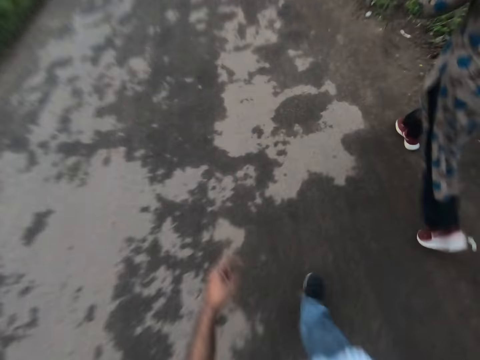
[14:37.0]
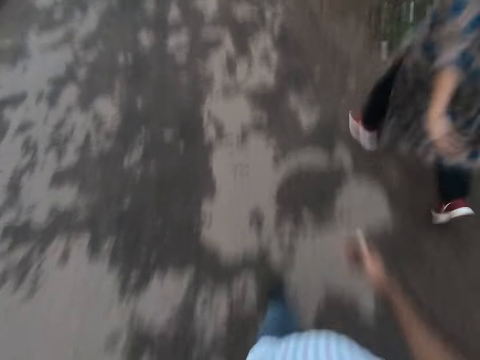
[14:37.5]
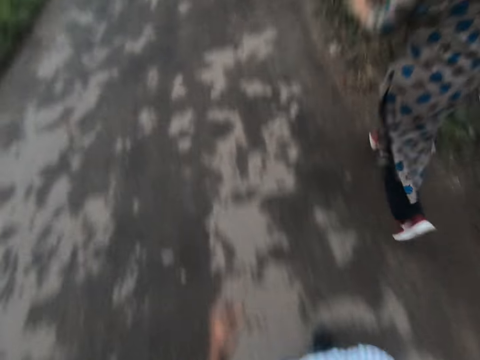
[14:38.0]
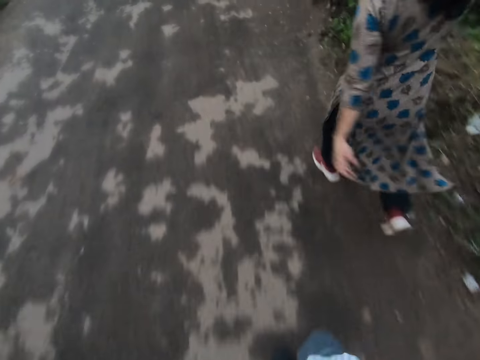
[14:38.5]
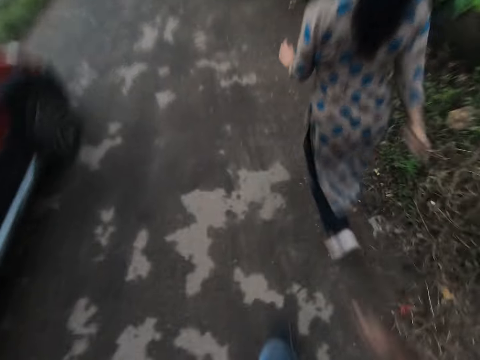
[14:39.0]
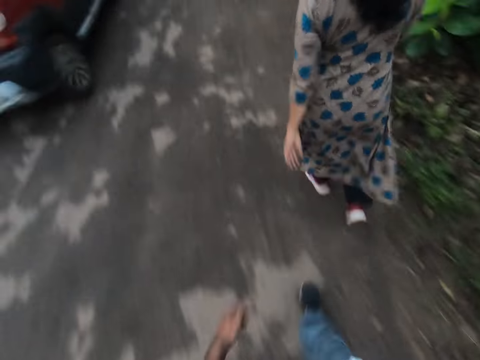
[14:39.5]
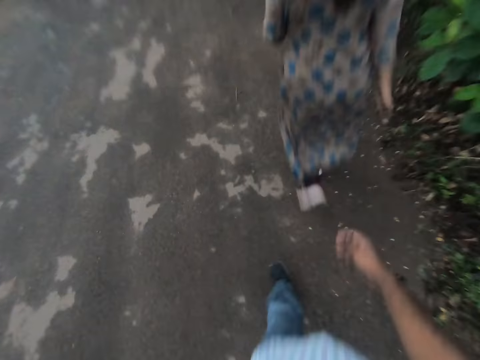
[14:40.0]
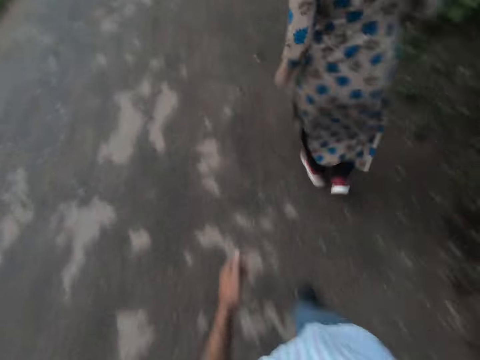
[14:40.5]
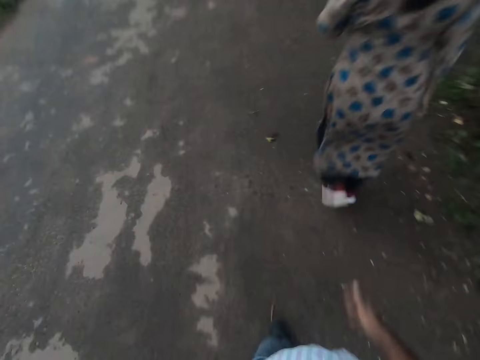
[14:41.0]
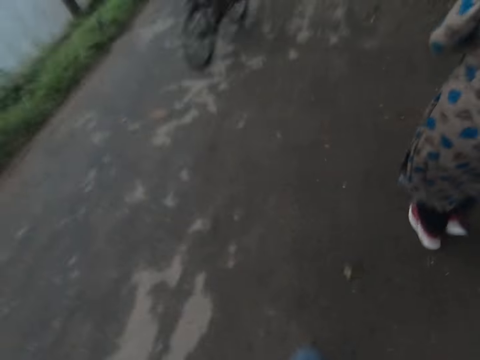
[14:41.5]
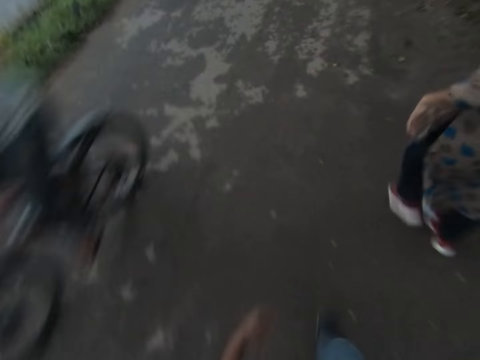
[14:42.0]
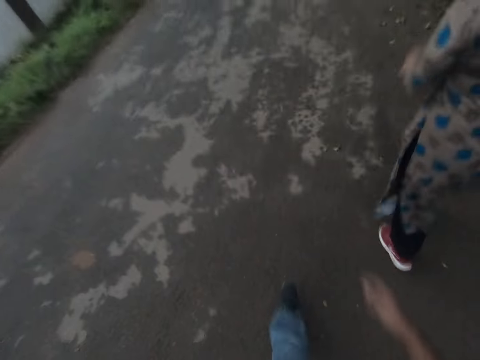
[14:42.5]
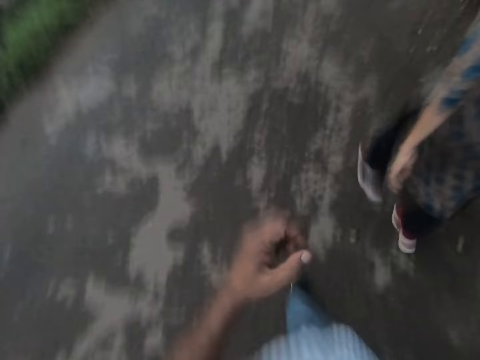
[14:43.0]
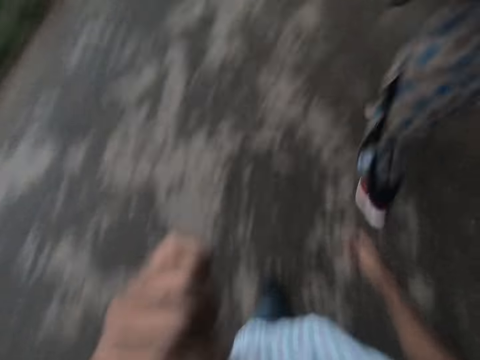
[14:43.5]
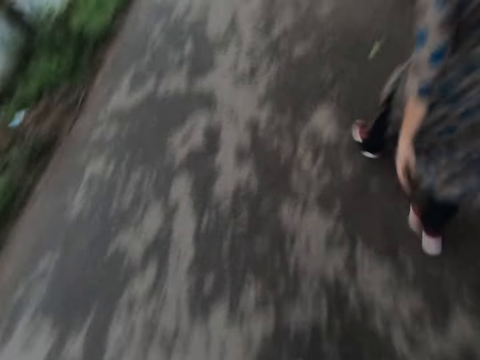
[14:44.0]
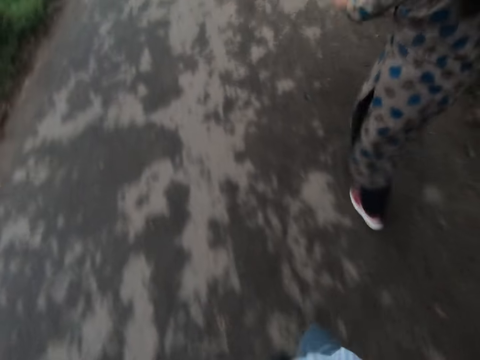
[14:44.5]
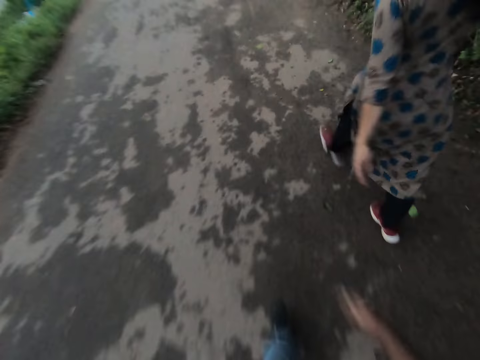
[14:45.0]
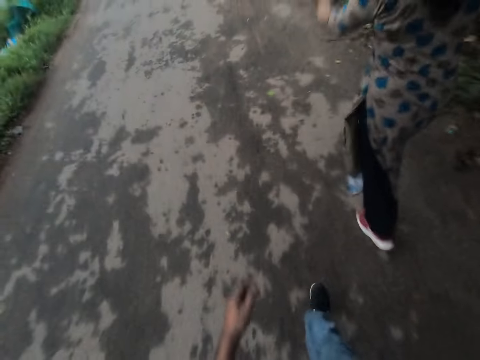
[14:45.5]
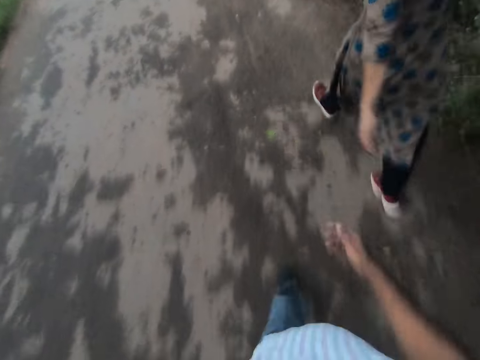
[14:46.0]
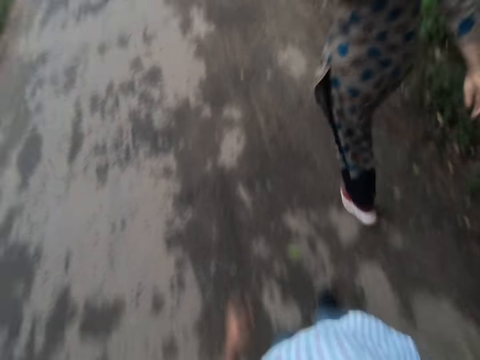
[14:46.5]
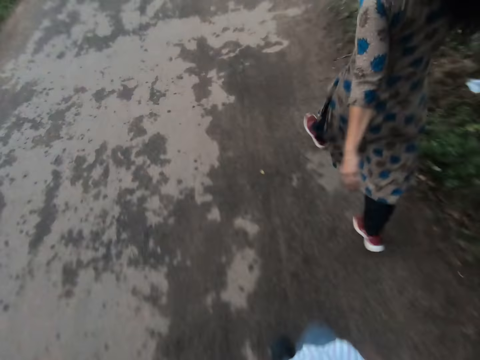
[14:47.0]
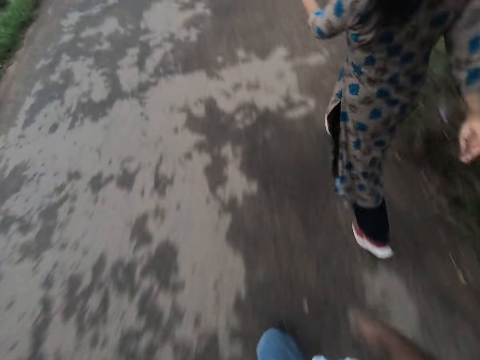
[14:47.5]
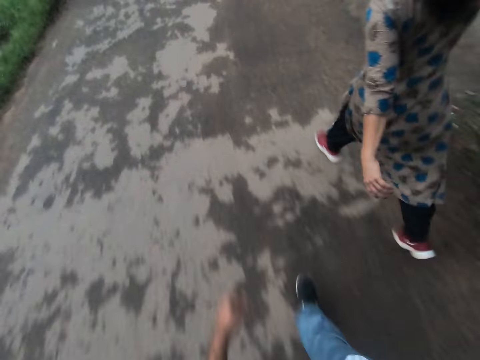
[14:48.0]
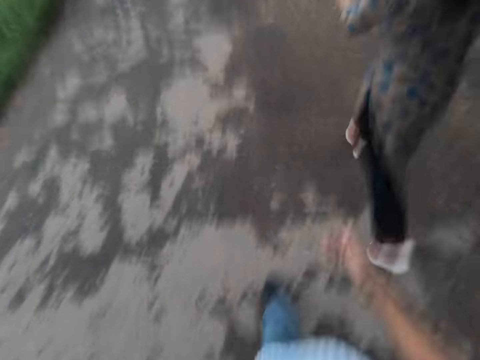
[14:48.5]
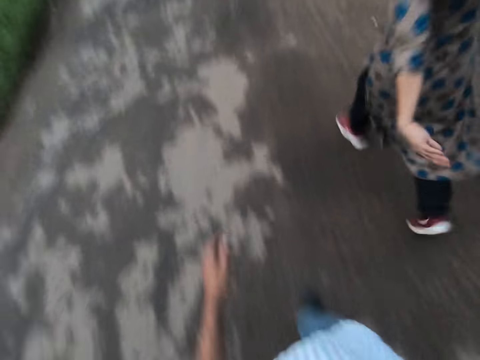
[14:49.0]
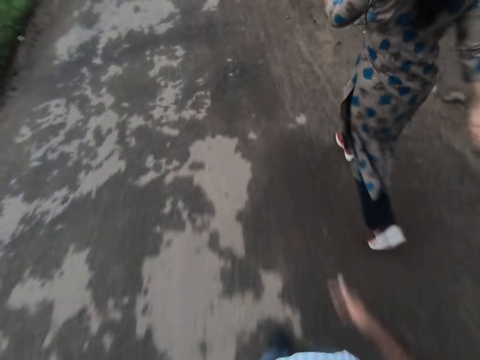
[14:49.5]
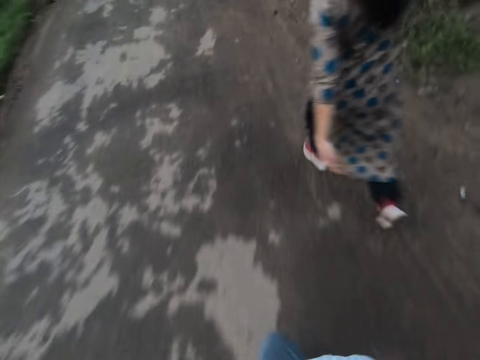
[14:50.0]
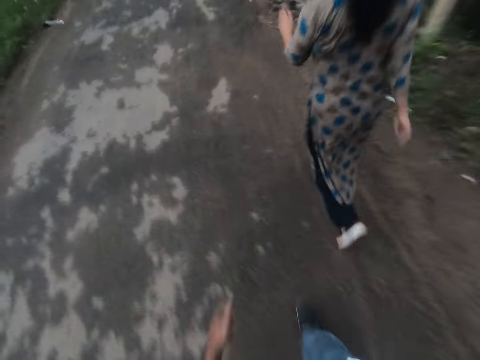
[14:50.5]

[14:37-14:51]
A red car drives by the camera wearer. A bicycle rides by the camera wearer. The camera wearer raises his left hand towards his mouth. He holds the chin with a hand. He lowers his left hand. He walks on a road.

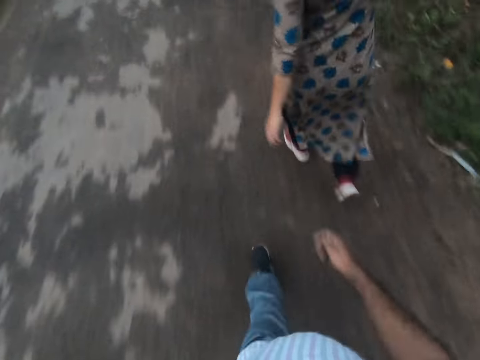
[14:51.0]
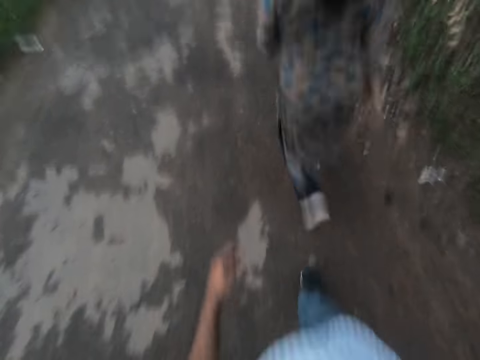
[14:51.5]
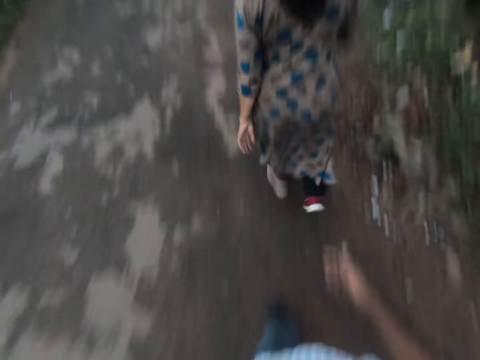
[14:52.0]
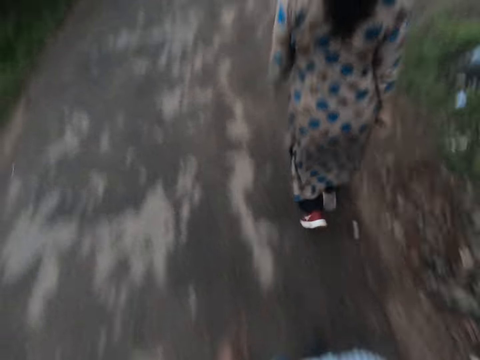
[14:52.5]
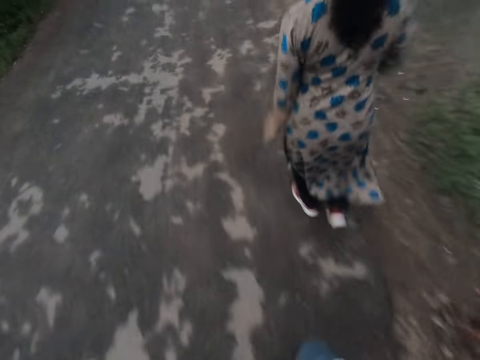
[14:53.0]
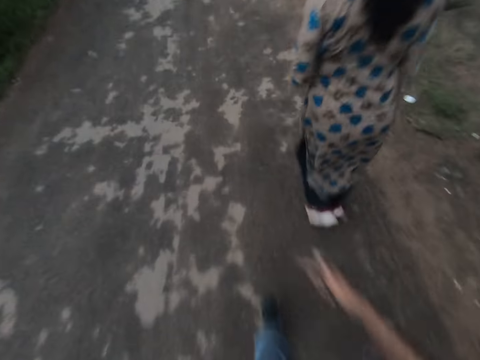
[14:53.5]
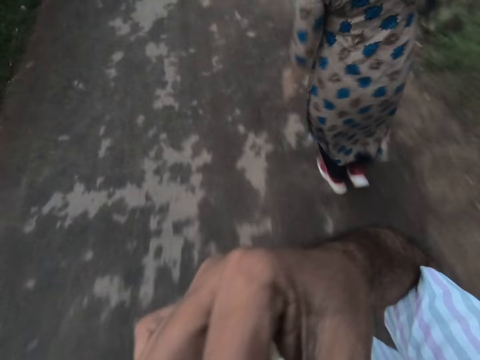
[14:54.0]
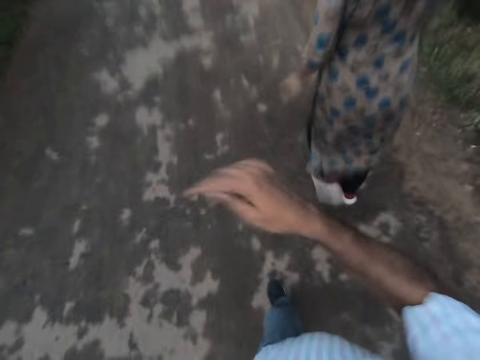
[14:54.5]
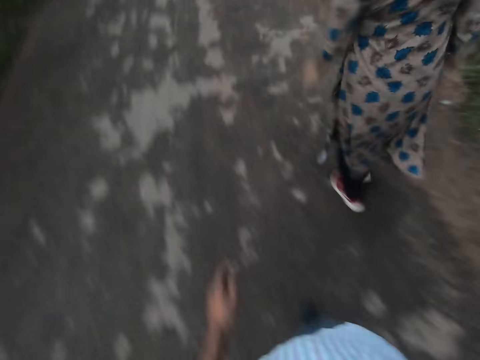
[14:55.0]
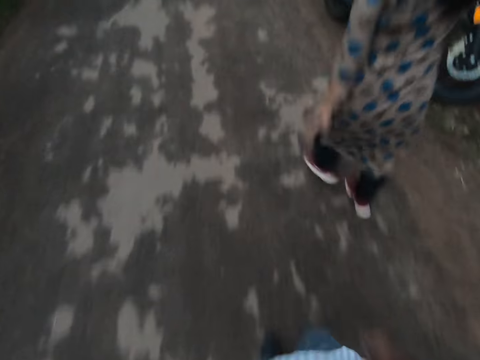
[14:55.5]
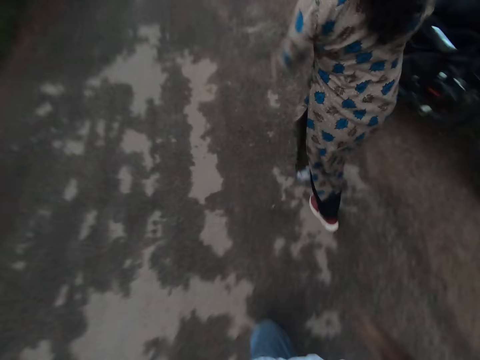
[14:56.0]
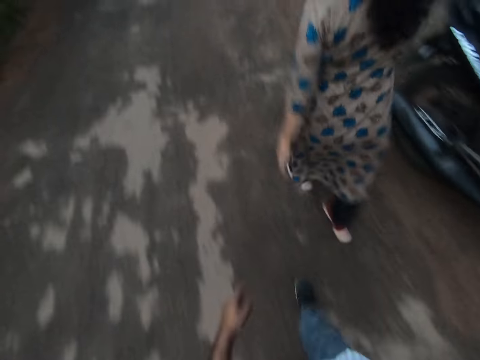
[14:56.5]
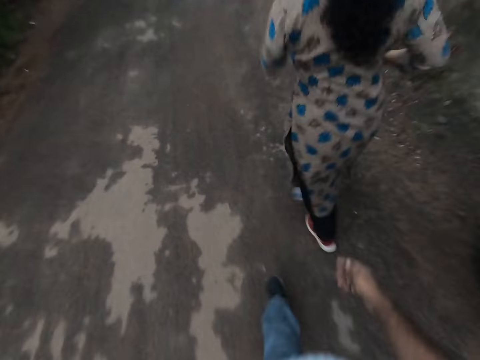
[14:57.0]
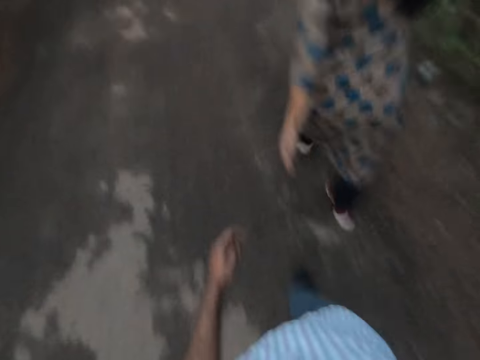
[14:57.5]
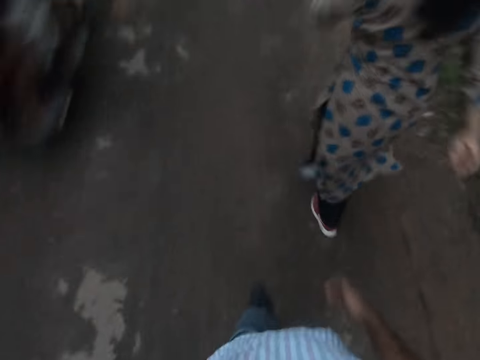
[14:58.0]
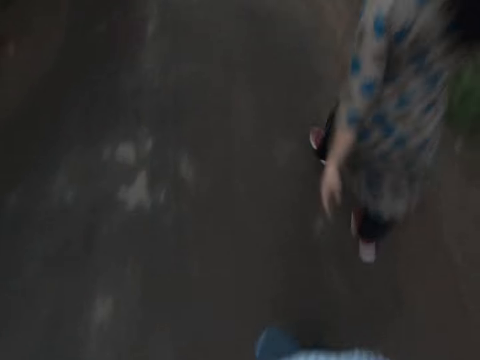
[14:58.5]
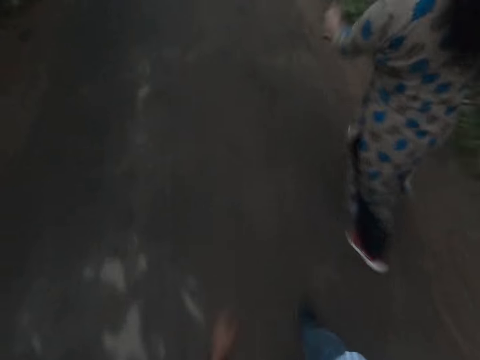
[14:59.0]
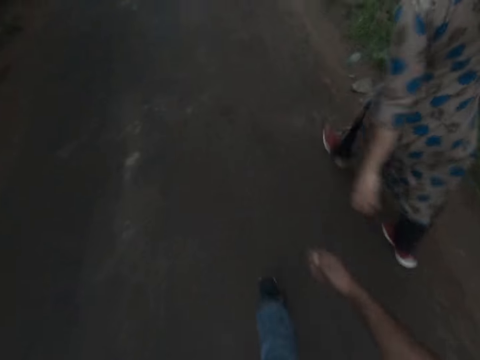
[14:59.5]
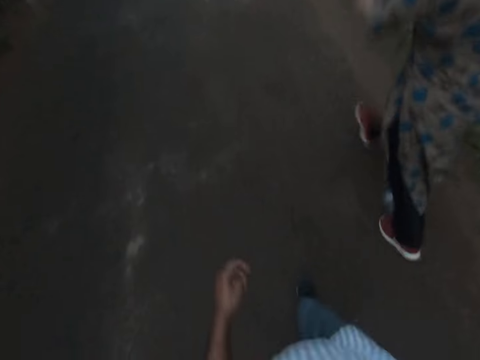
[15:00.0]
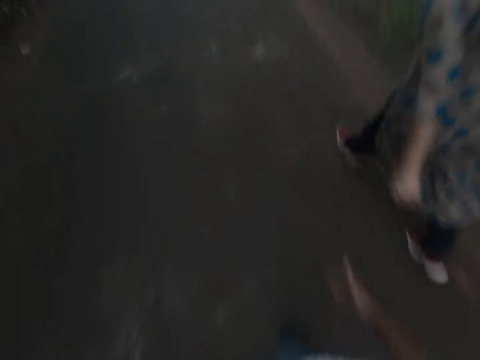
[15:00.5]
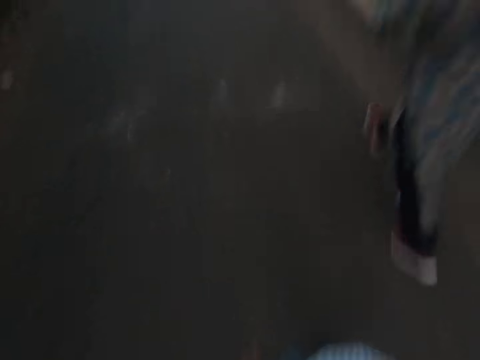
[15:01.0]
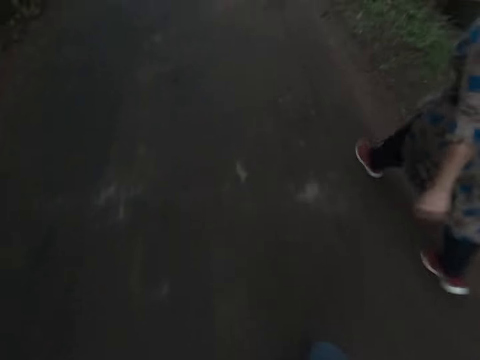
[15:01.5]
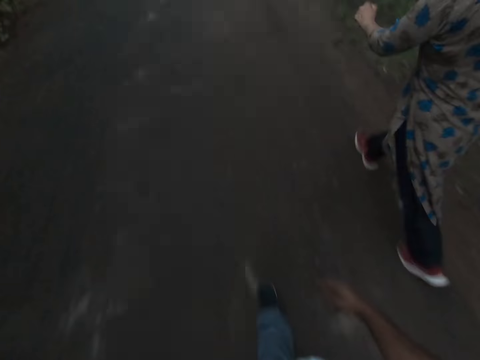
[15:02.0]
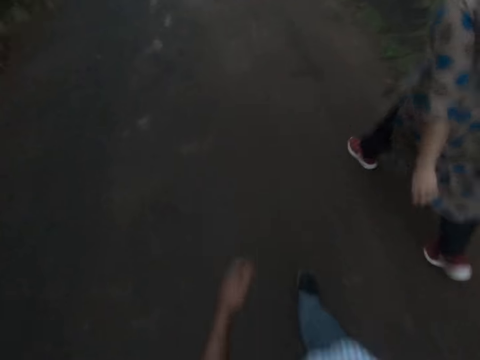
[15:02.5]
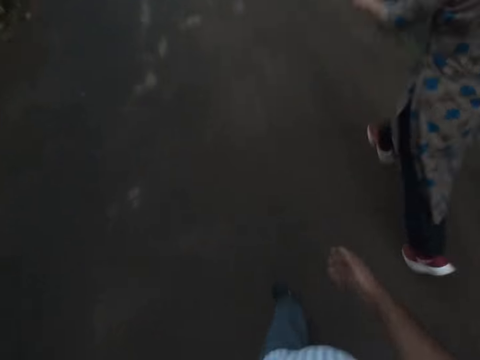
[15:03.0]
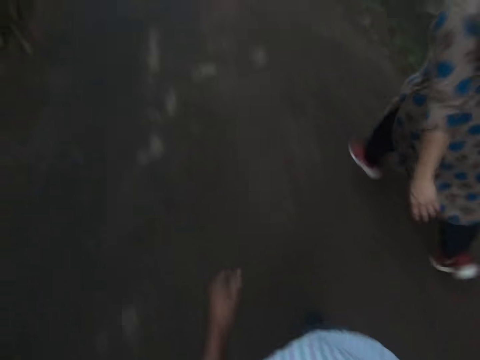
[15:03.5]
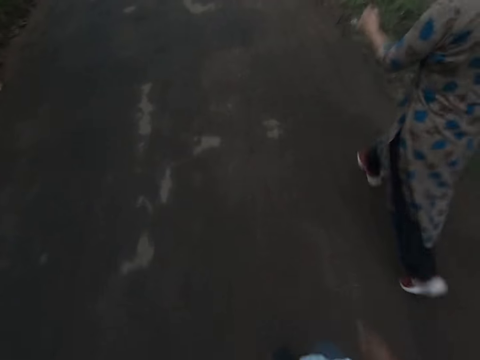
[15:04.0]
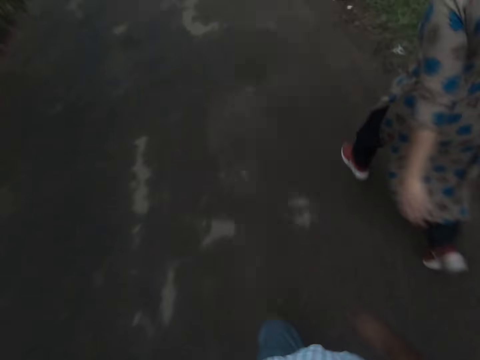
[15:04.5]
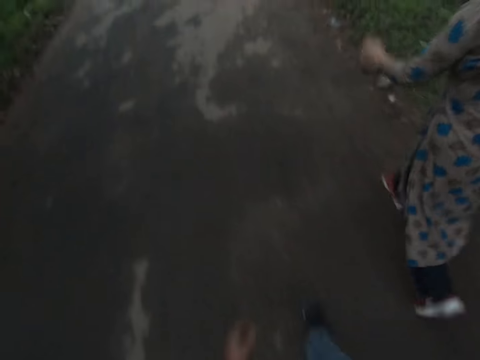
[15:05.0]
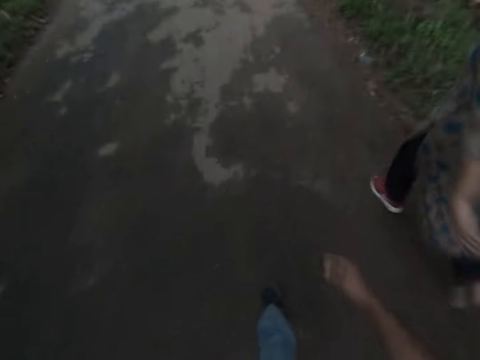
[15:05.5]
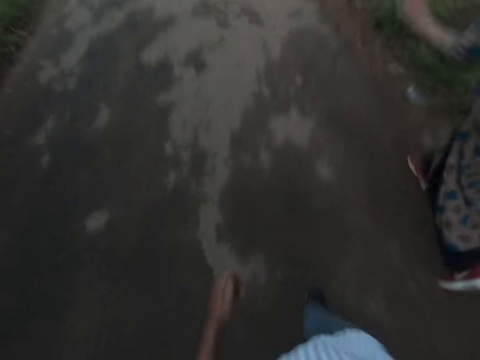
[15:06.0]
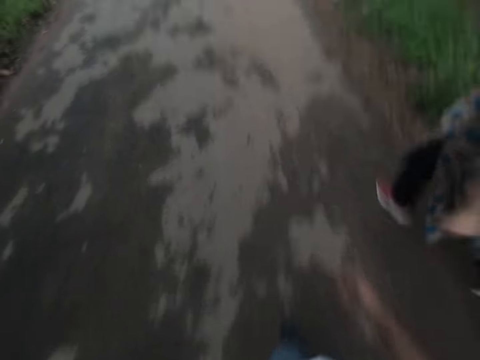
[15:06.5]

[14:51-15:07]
The camera wearer raises his right hand towards his mouth. He holds the chin with a hand. He lowers his right hand. He walks on a road. A motorcycle rides by the camera wearer.
